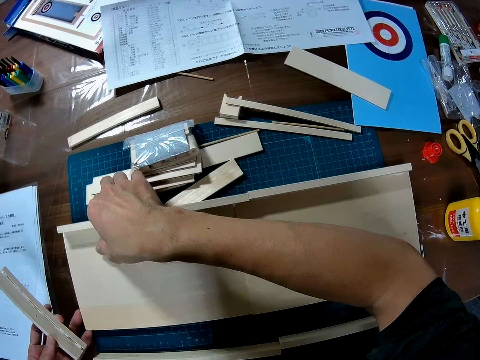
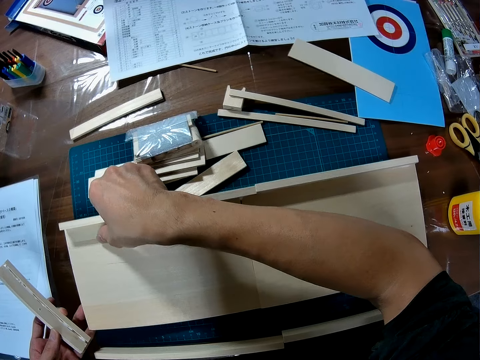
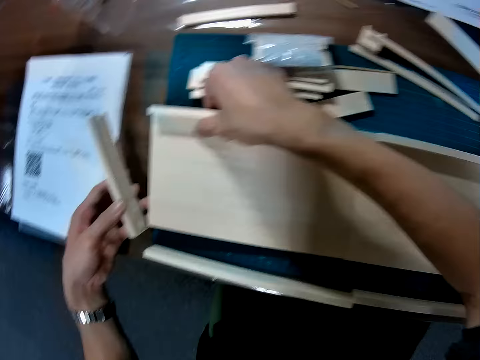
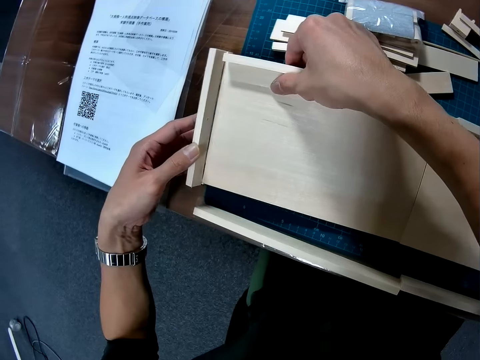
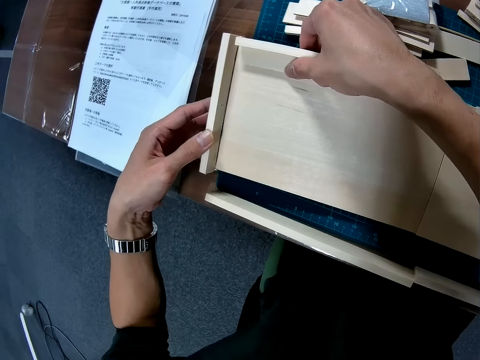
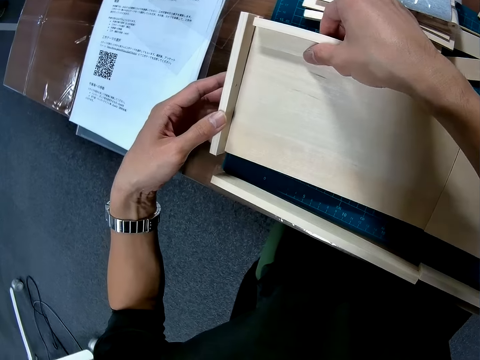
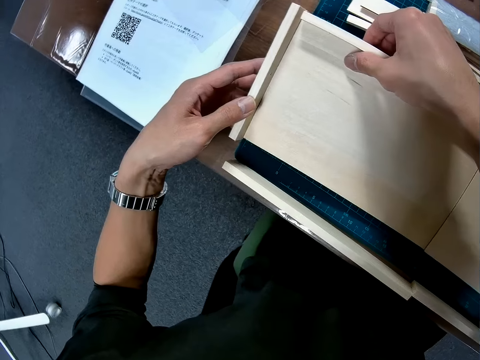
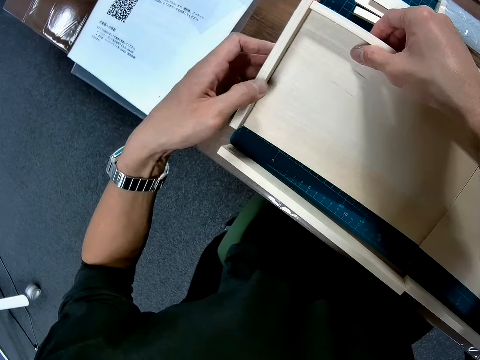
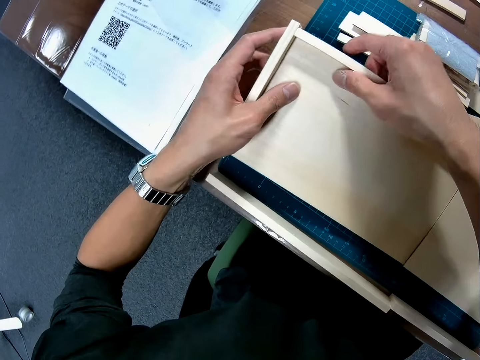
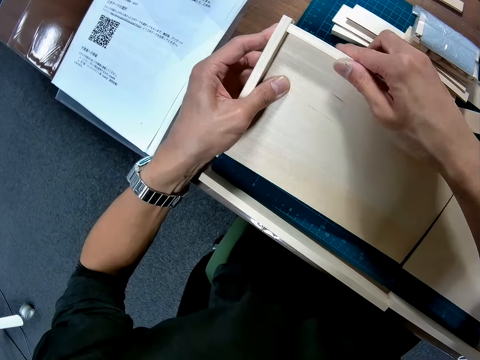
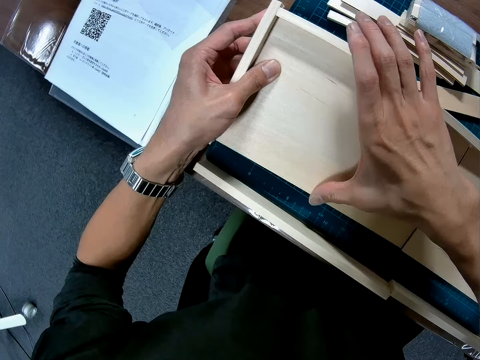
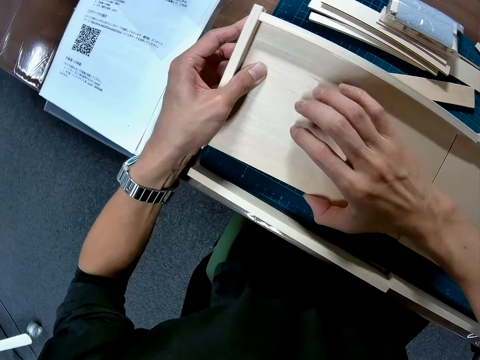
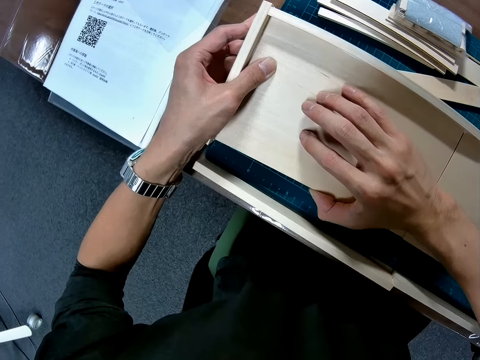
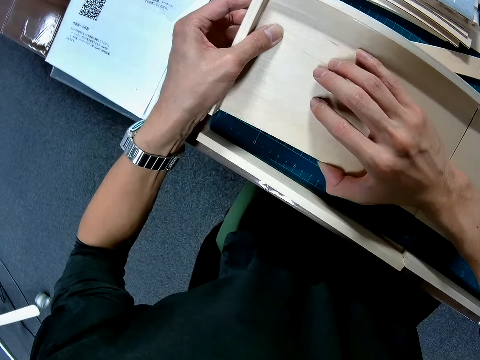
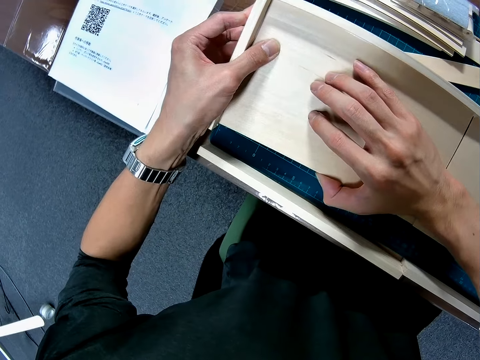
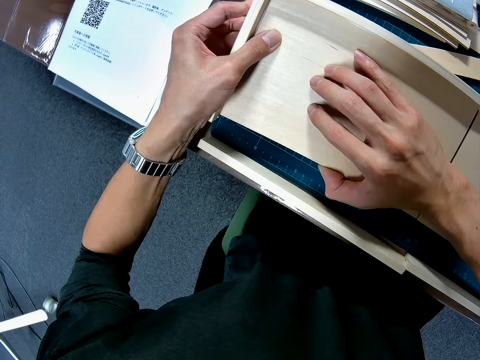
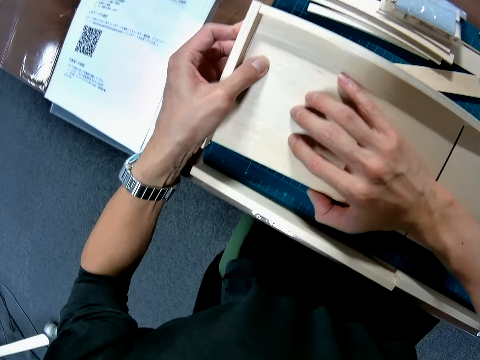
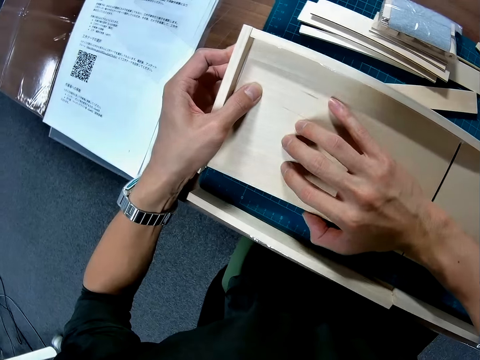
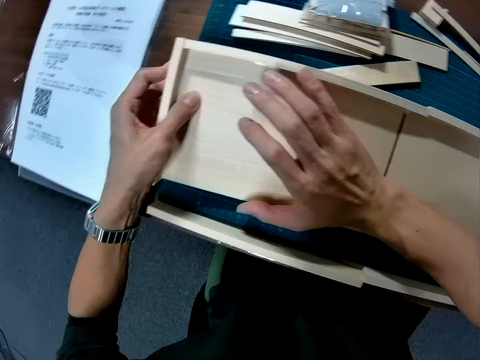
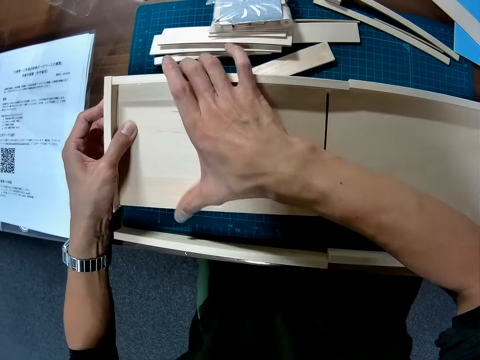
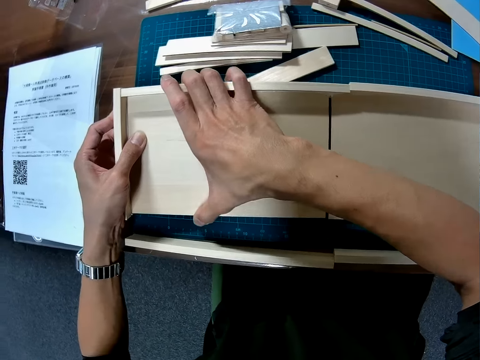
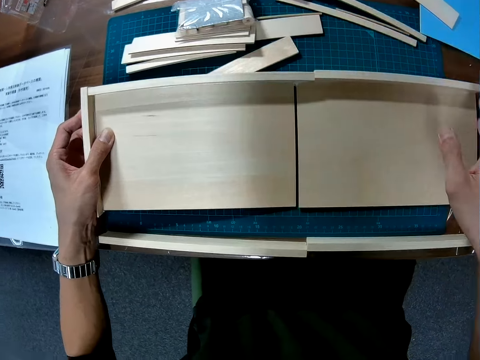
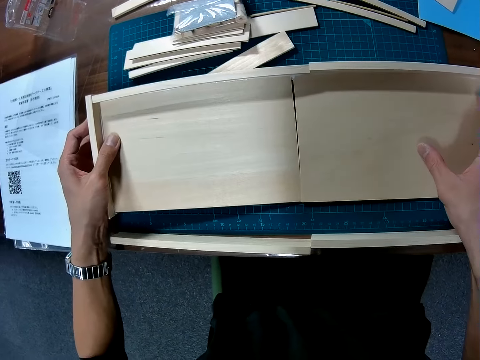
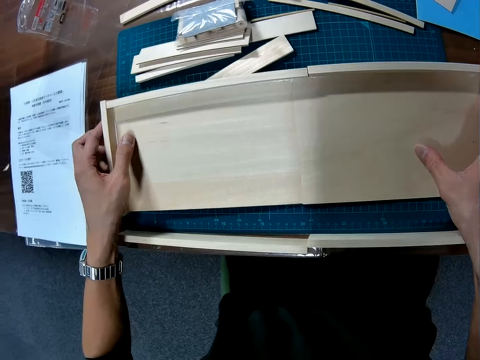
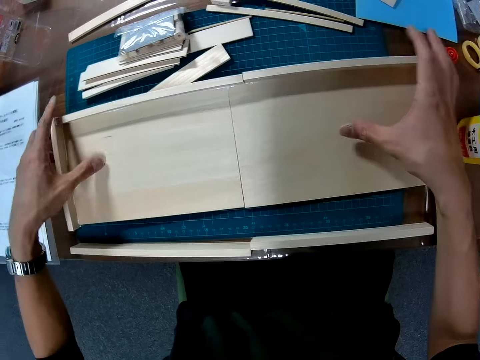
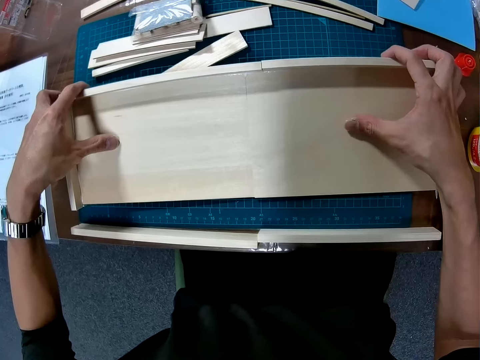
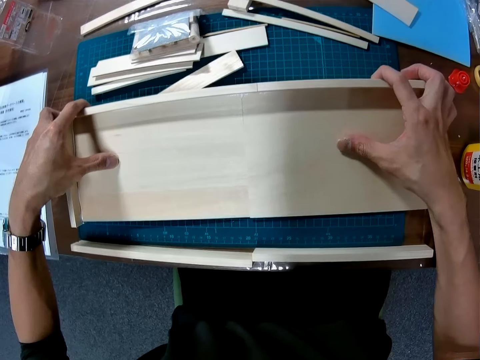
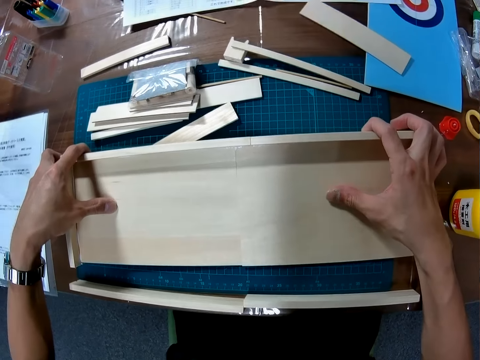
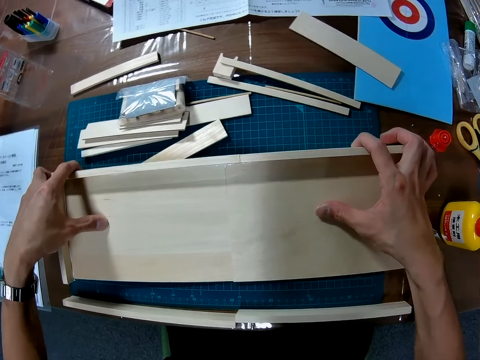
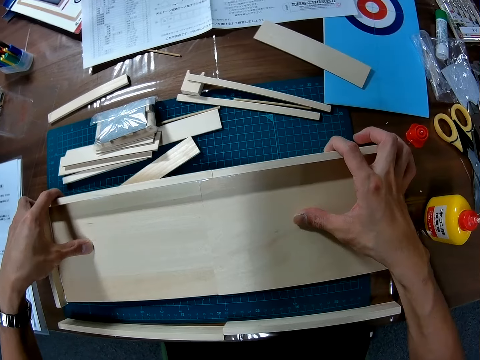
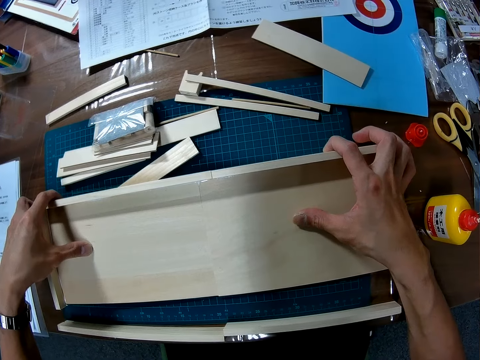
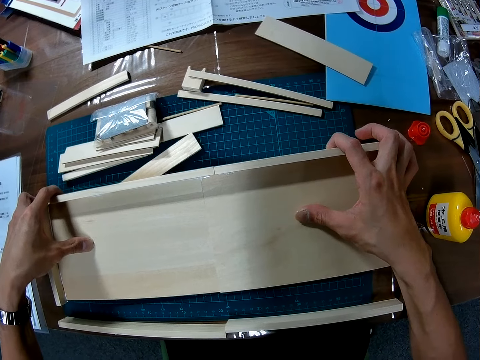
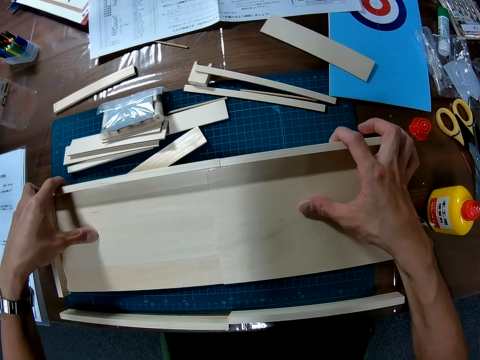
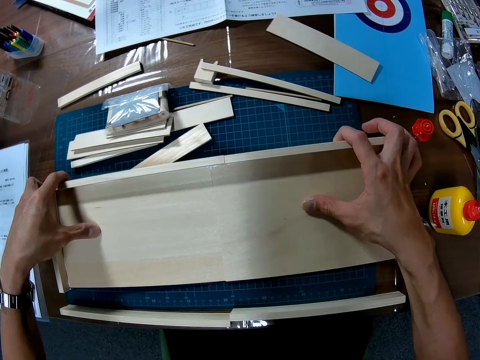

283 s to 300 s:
The camera wearer touches the piece of wooden mechanical model. They hold the board on the right hand. They set the pieces of wooden mechanical models together. They adjust a piece of wood on the curling game board on a cutting mat. They hold the curling game board on the cutting mat.

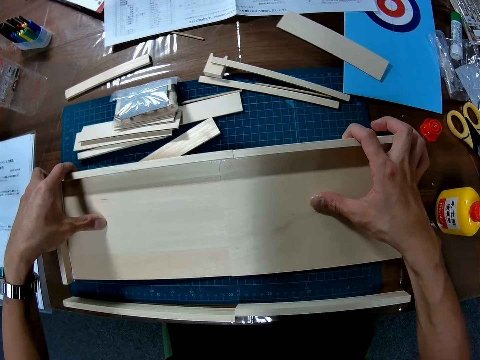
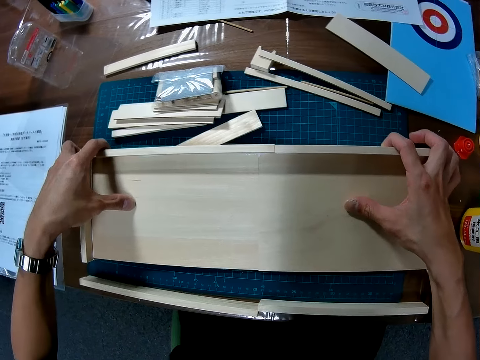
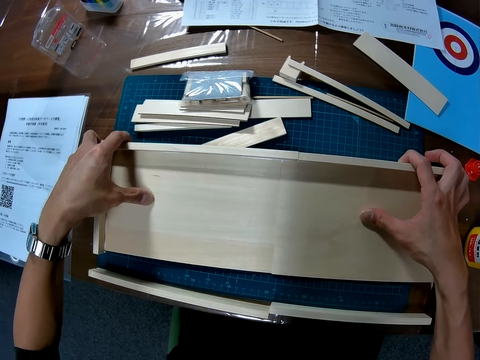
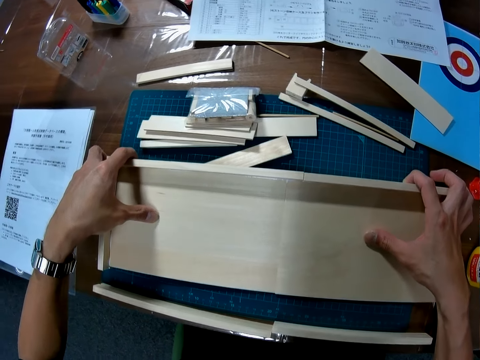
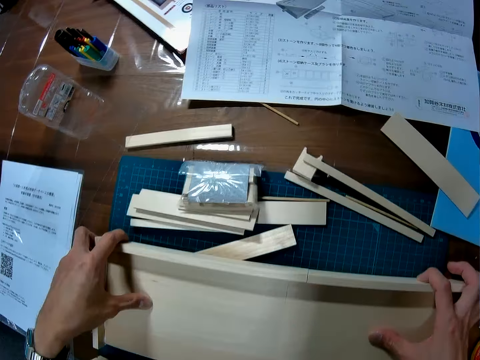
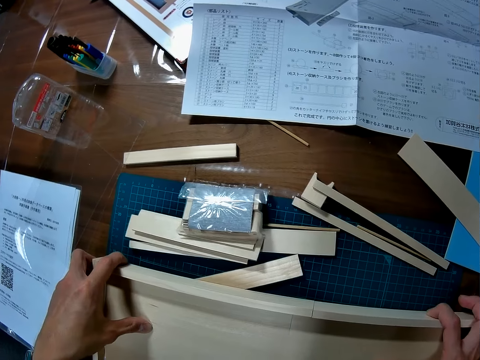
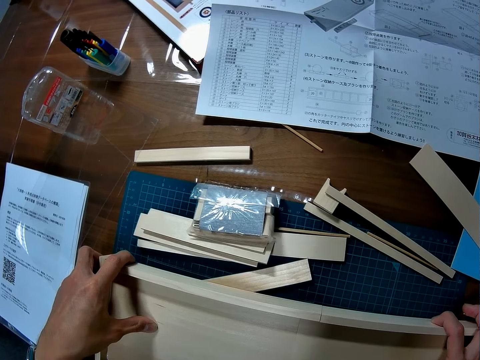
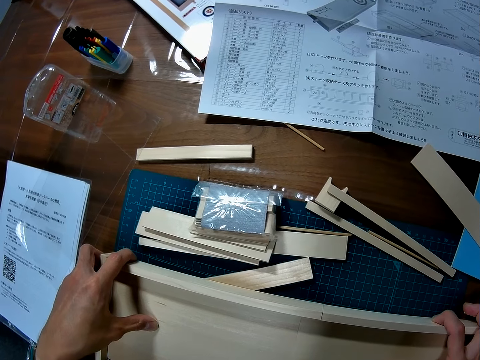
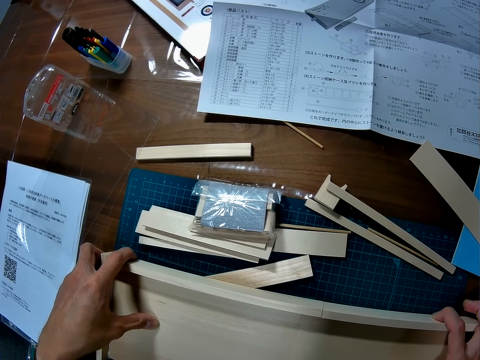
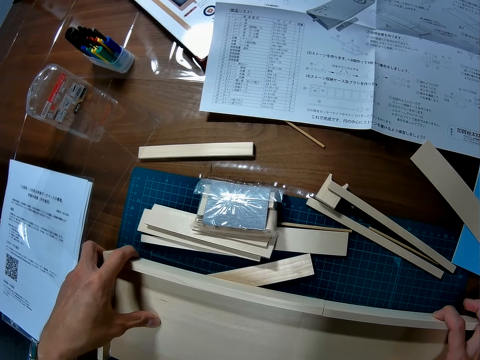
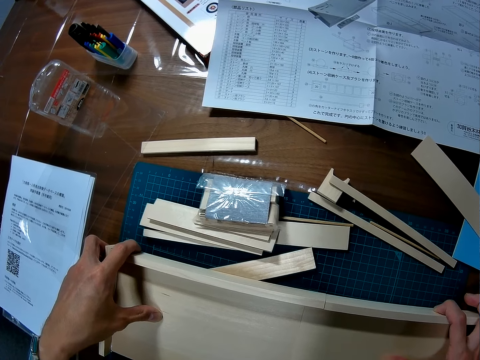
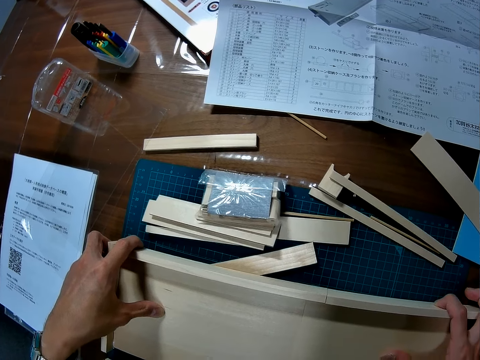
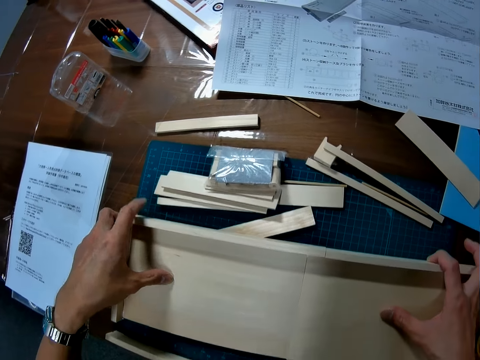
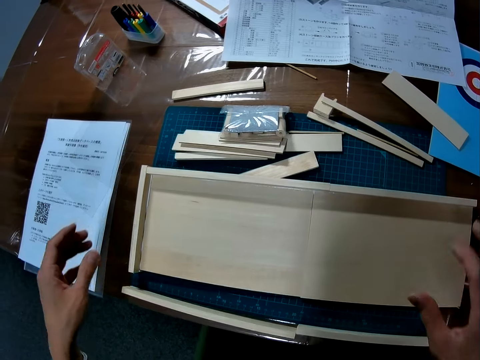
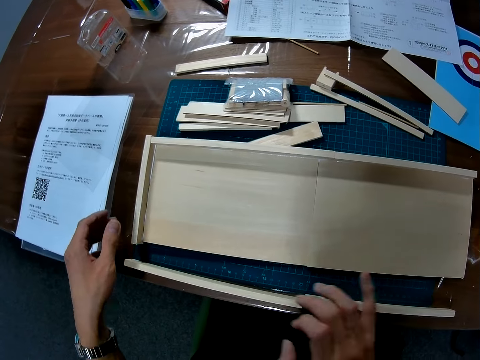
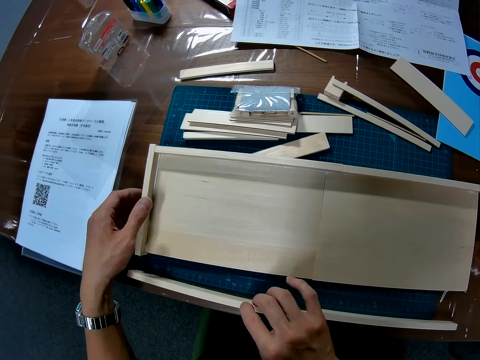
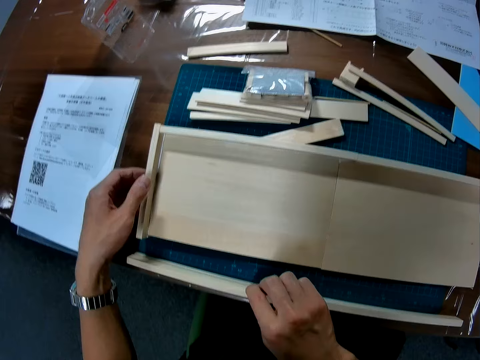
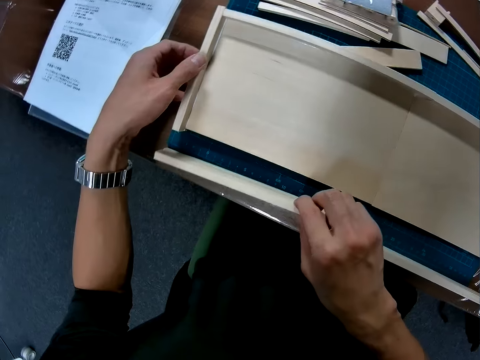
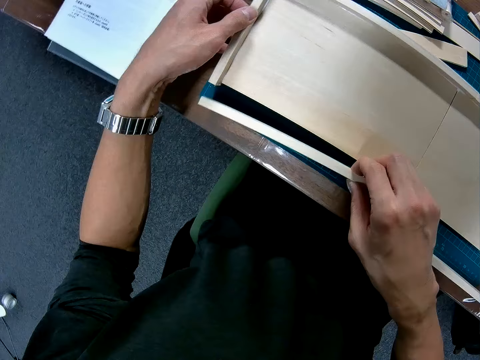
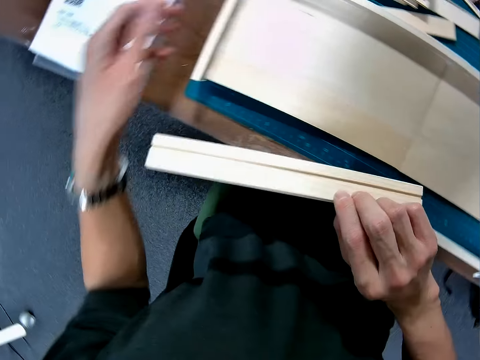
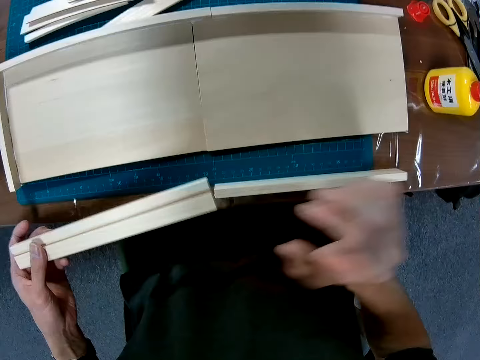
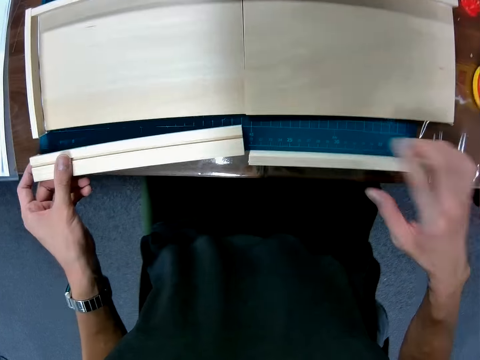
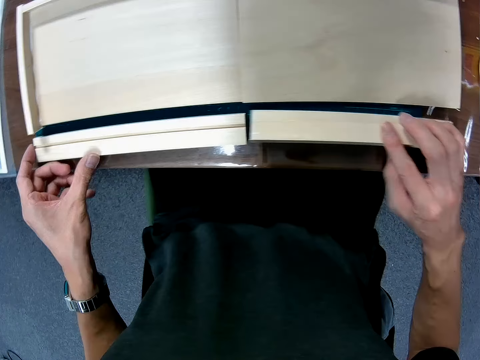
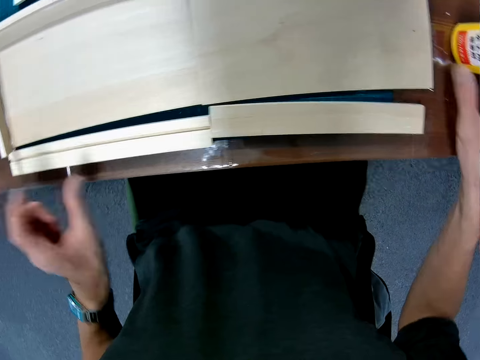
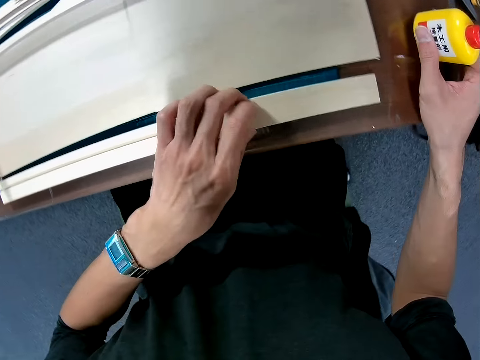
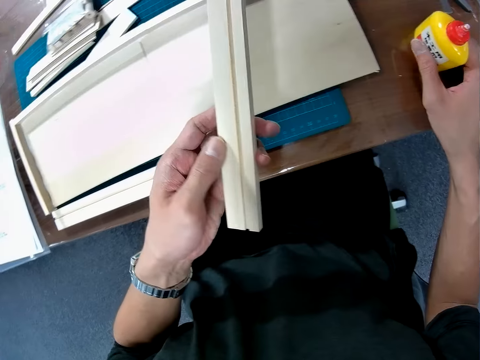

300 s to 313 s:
The camera wearer looks around a table. He removes his hands from the wooden mechanical models. He picks another piece of wooden mechanical model from the table and touches the piece of wooden mechanical model on the cutting mat. He removes his left hand from the wooden mechanical model. He picks up a piece of wood from the curling game board on the cutting mat. He passes the piece of wooden mechanical model to his left hand. He touches another piece of wooden mechanical model on the cutting mat. He drops the piece of wooden mechanical model on the cutting mat. He removes his hand from the piece of wooden mechanical model. He picks the glue bottle from the table. He moves the super glue bottle on the table. He picks the piece of wooden mechanical model from the table. He drops the glue bottle on the table.
